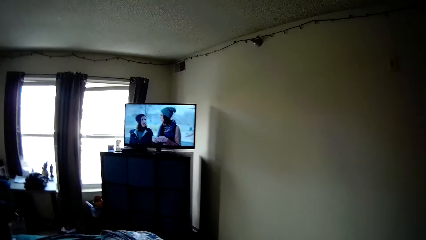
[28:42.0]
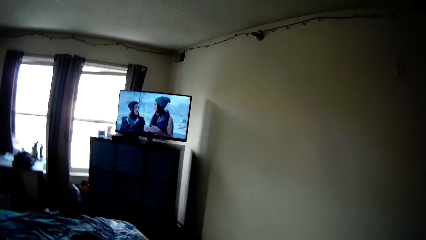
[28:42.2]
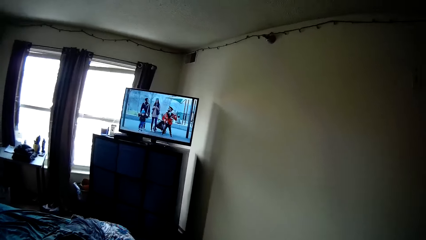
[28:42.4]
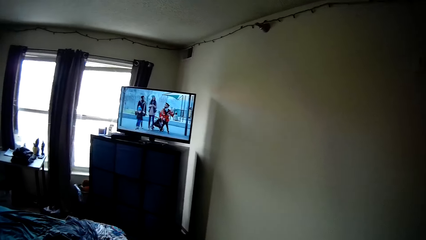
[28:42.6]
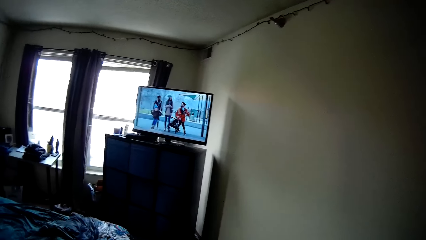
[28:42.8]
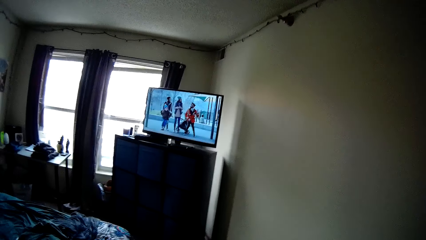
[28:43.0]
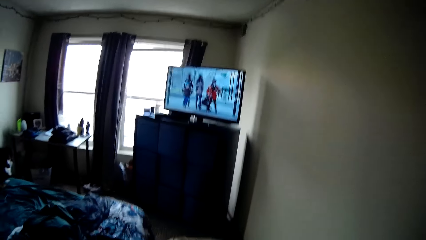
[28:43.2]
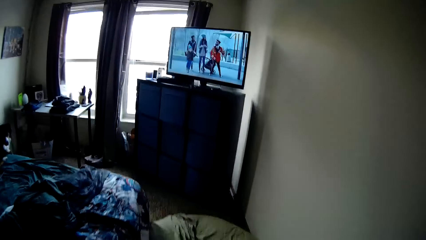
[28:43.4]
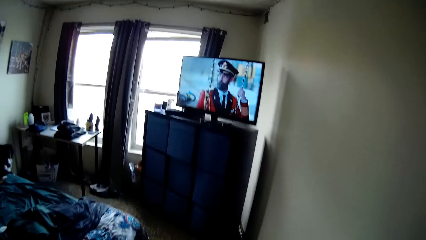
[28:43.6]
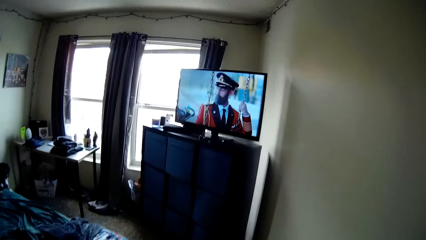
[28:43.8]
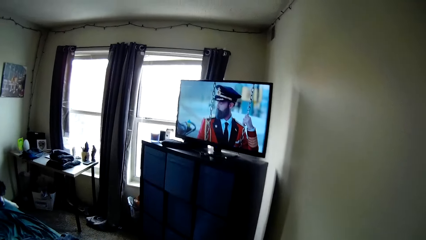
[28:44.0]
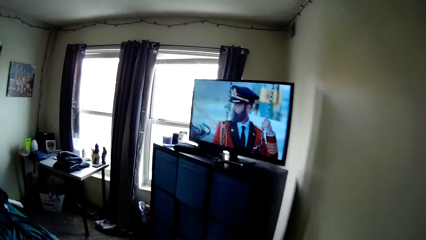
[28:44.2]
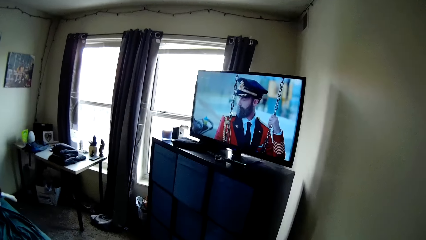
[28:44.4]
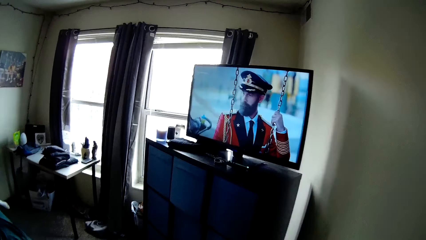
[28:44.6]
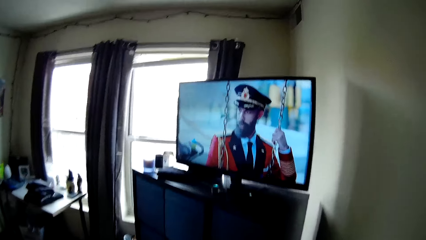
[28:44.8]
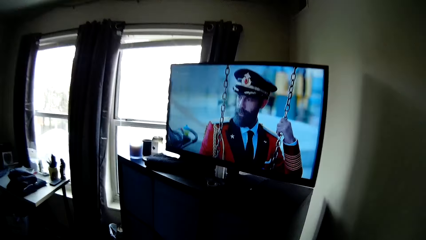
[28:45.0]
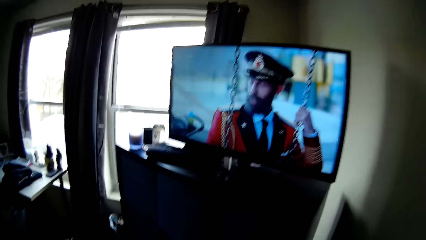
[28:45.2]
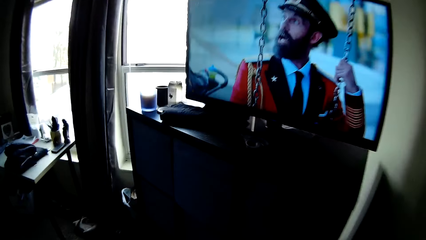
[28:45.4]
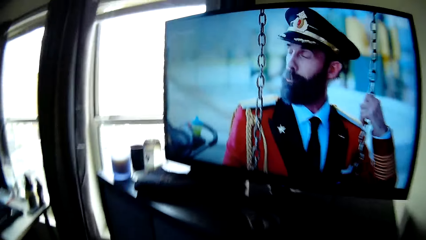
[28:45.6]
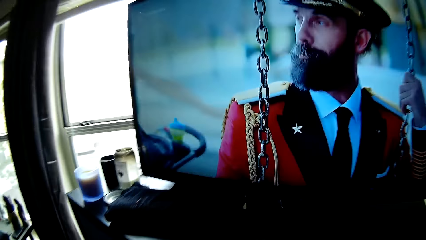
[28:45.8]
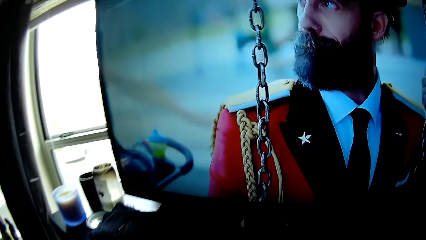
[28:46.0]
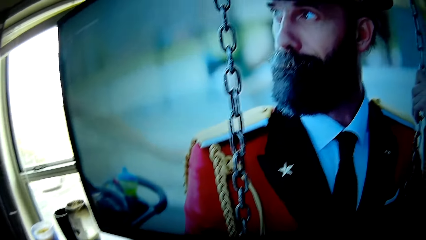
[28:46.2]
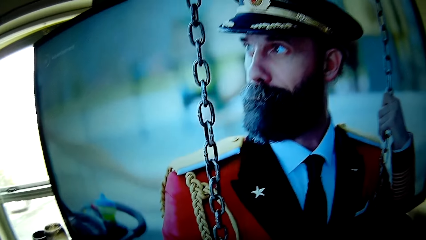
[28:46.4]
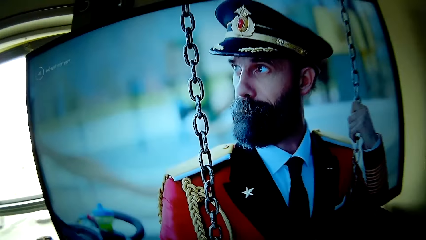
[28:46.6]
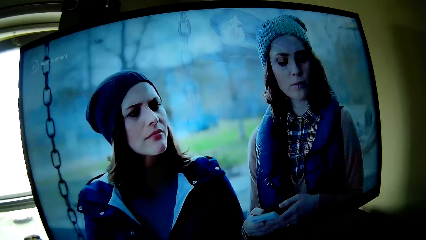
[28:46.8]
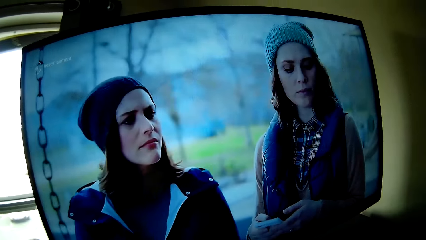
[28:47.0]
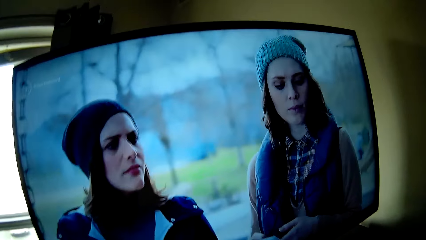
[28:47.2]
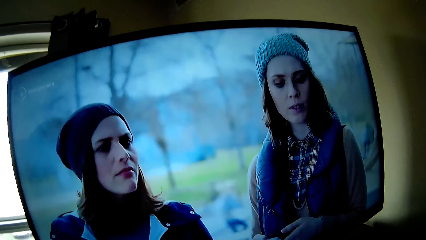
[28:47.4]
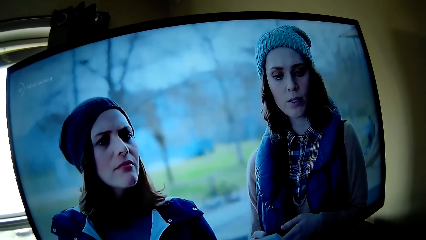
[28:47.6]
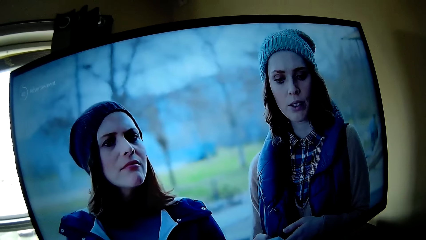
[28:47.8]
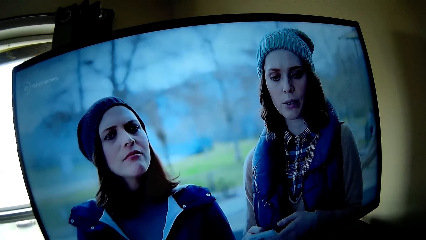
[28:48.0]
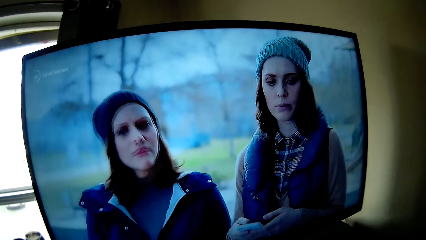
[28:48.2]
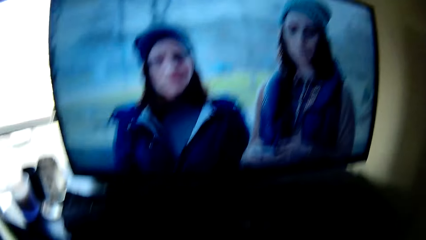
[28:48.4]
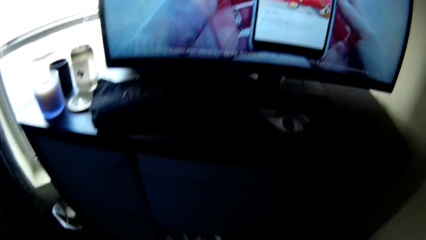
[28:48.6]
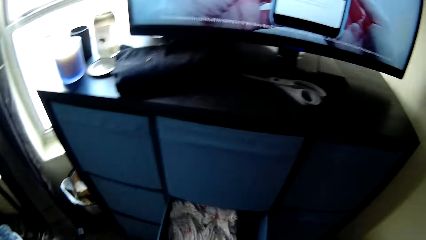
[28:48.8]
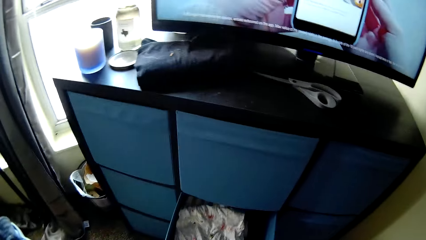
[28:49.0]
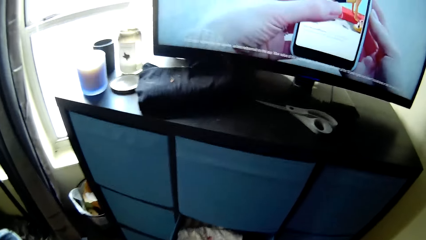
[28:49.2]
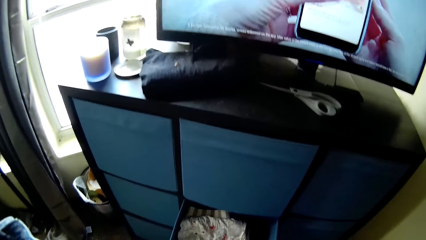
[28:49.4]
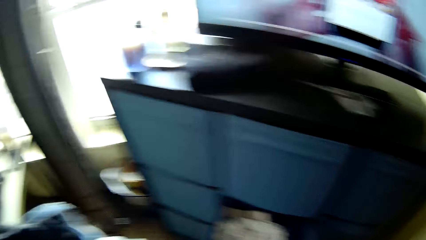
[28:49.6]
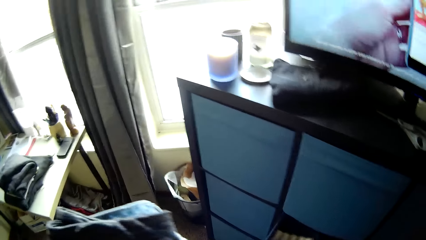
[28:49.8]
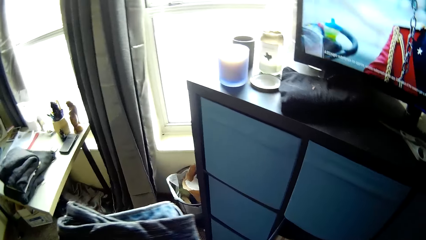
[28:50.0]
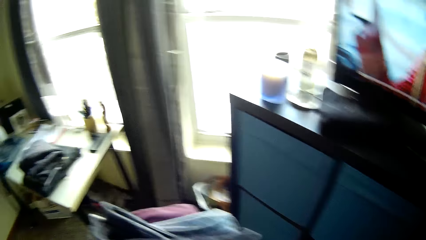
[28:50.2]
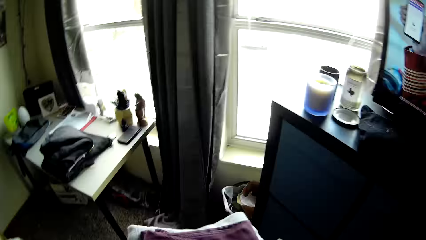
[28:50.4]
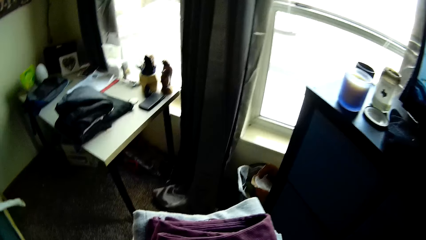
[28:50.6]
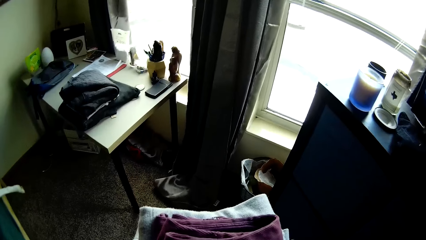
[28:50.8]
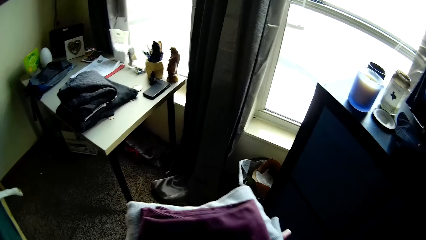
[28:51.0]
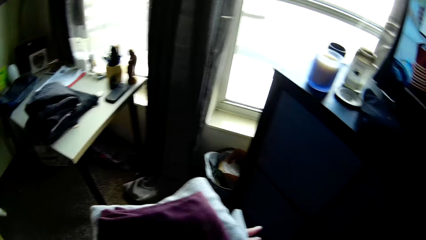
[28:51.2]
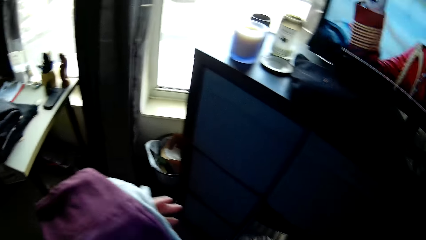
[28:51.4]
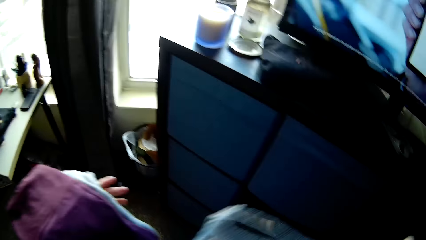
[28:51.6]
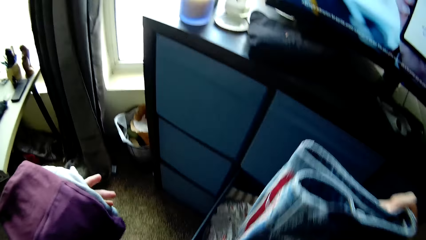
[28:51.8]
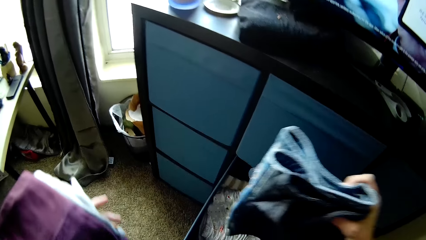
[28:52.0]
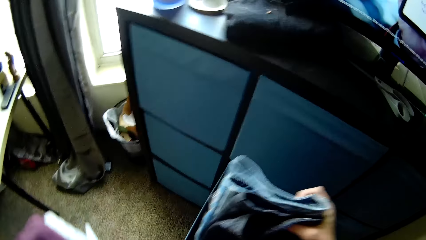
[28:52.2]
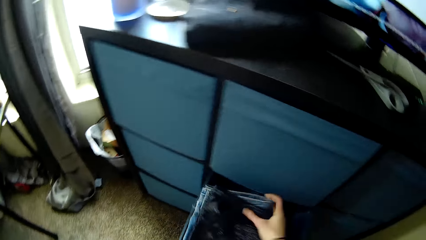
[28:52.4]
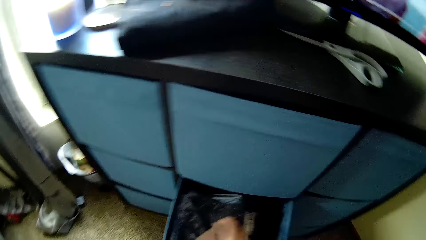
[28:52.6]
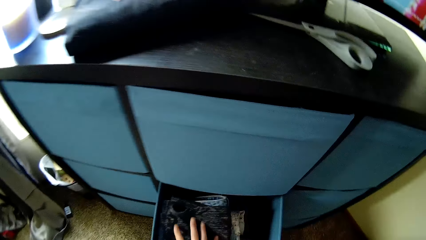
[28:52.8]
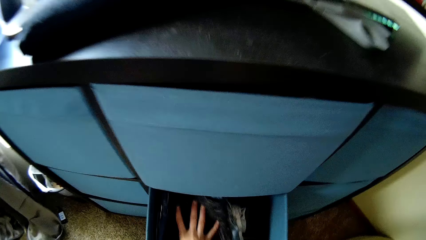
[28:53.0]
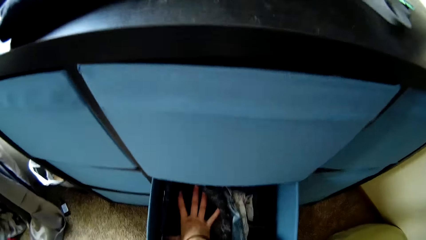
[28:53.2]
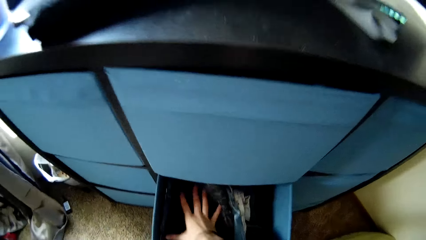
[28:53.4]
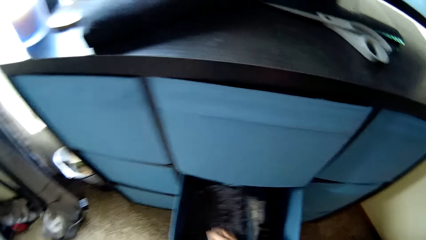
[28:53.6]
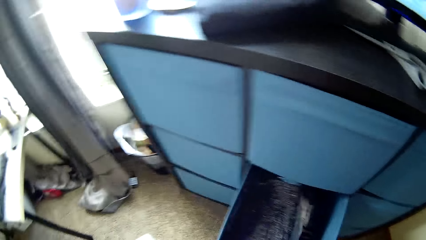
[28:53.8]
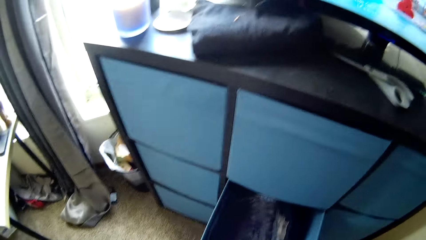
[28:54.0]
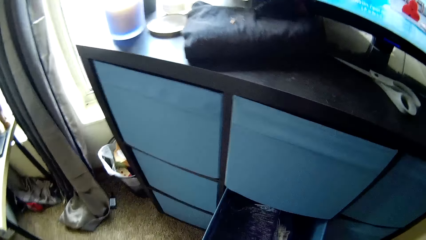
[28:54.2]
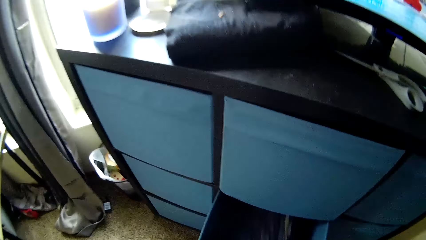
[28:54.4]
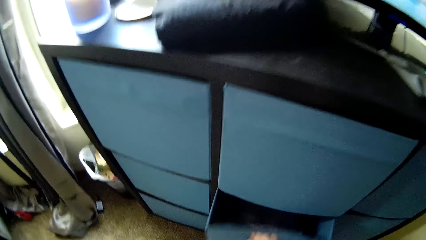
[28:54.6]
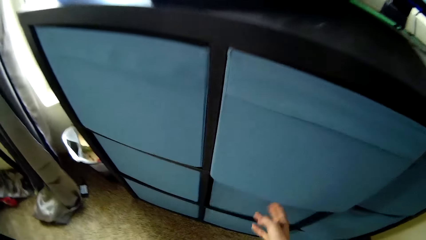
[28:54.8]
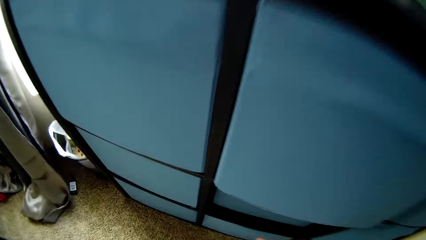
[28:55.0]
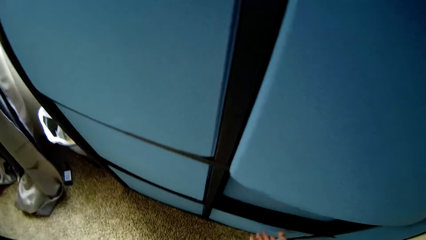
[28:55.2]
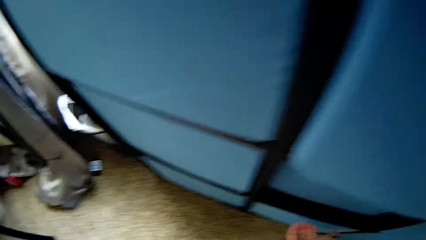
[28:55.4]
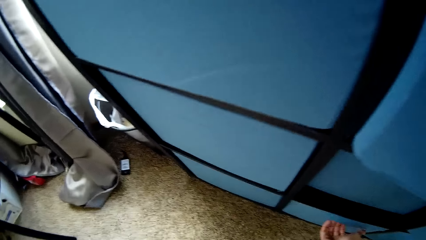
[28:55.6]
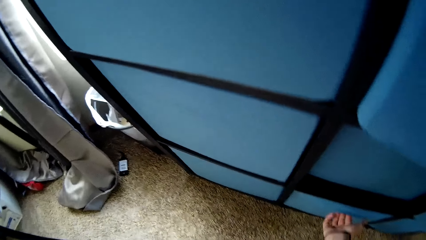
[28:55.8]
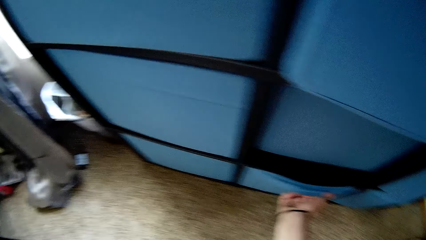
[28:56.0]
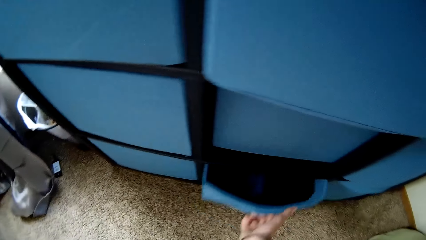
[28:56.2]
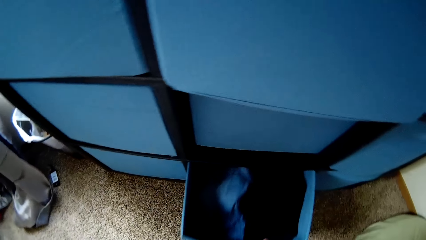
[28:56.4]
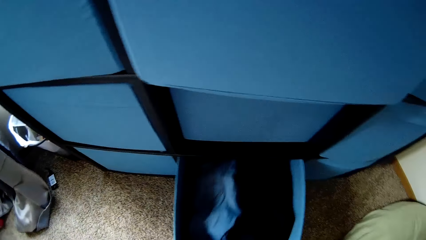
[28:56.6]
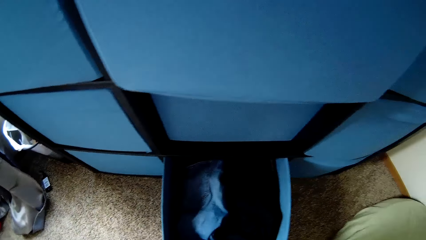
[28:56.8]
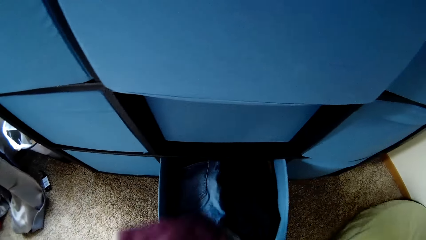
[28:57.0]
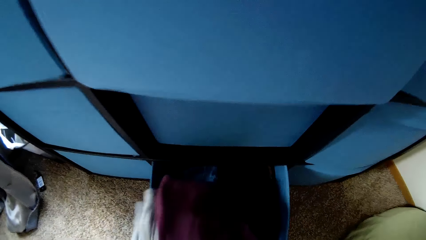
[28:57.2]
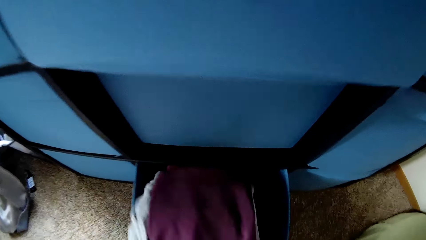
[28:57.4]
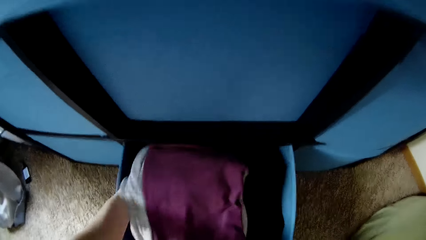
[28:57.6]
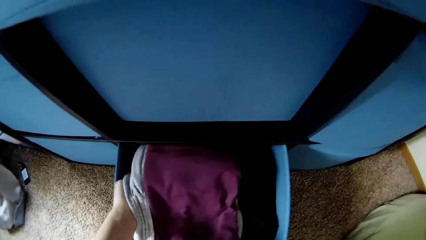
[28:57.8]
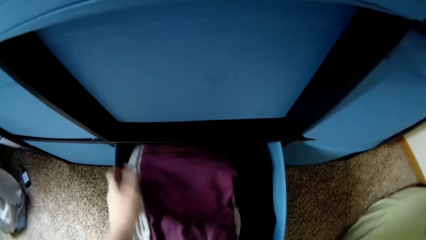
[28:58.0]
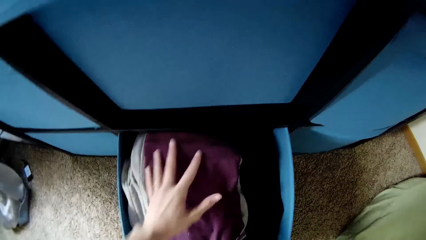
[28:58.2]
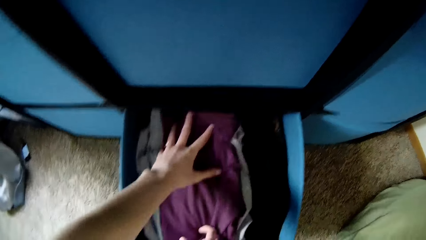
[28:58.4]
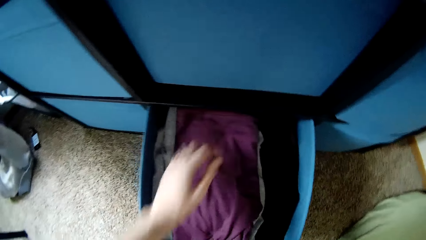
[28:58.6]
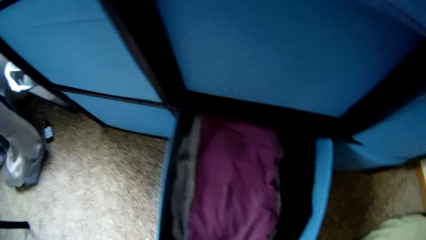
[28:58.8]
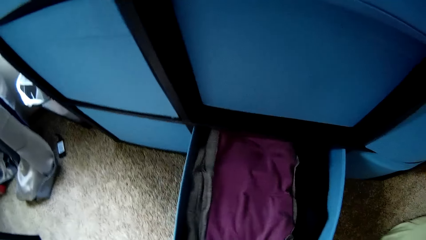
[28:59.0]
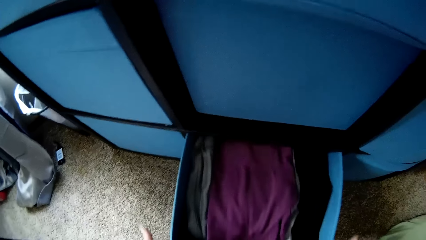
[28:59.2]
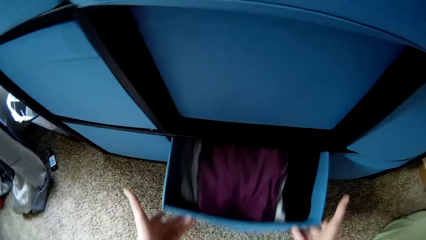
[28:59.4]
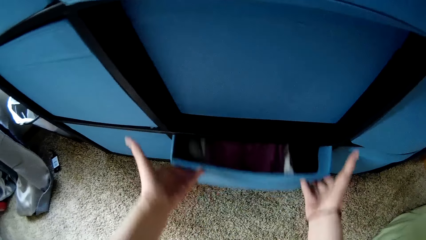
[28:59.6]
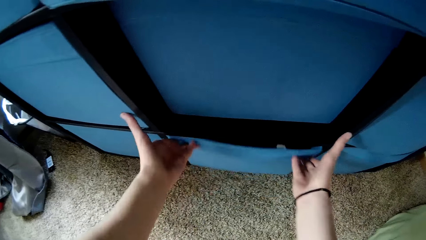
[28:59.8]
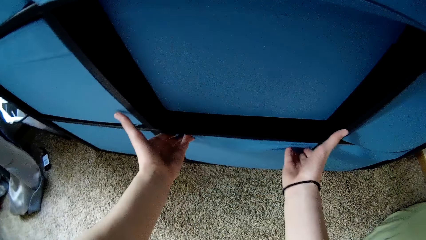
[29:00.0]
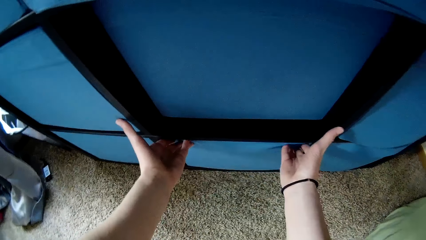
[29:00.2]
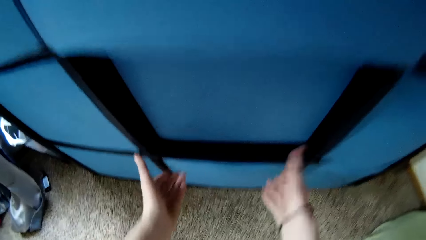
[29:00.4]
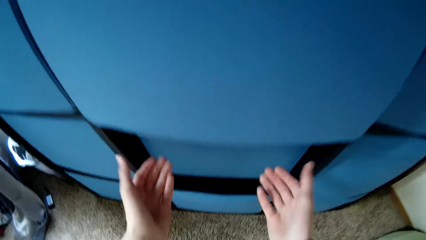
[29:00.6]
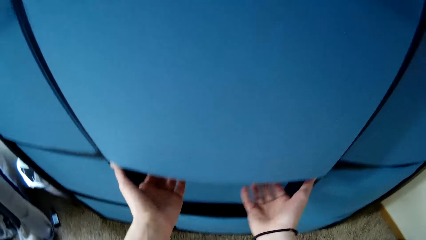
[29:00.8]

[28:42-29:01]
The camera wearer walks towards a wardrobe underneath the television. They look at the television. They pull out a drawer from the wardrobe. They hold pants. They put some of the folded clothes from the bed into the drawer. They shut the drawer. They pull out another drawer from the wardrobe. They put some of the folded clothes from the bed into the drawer. They shut the other drawer.
